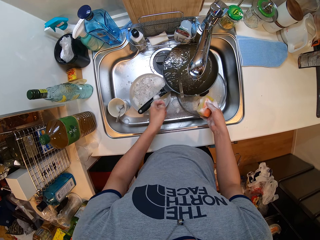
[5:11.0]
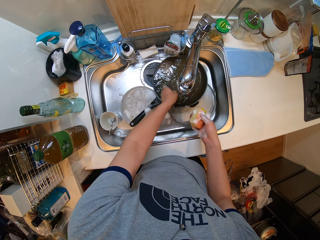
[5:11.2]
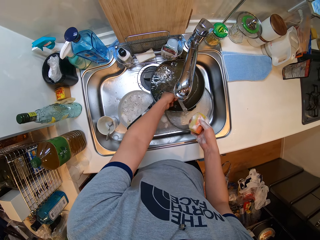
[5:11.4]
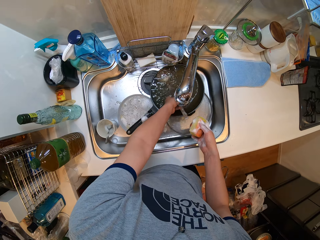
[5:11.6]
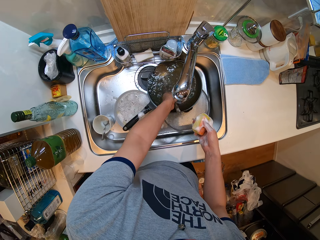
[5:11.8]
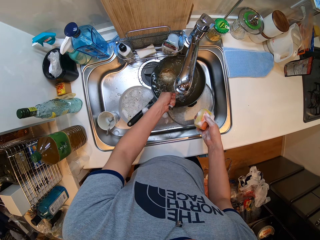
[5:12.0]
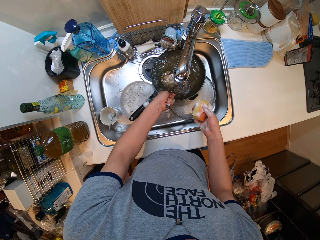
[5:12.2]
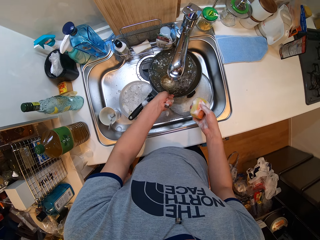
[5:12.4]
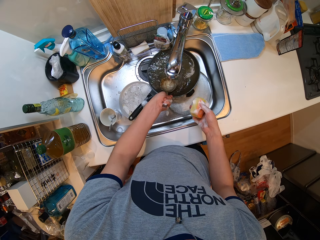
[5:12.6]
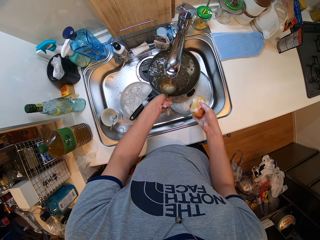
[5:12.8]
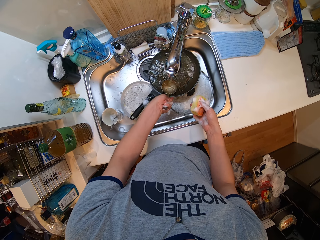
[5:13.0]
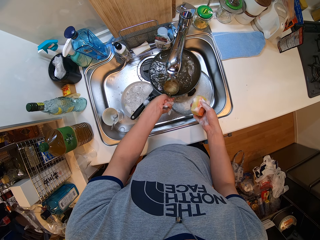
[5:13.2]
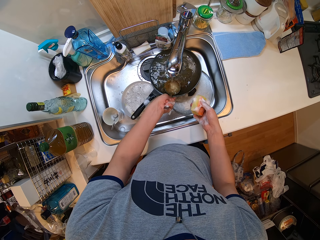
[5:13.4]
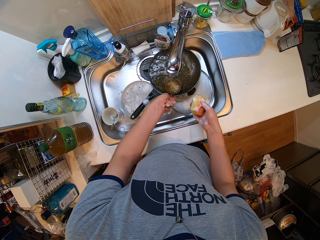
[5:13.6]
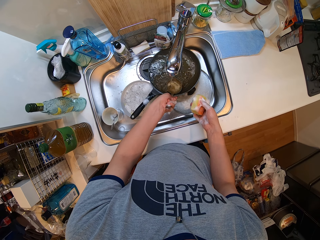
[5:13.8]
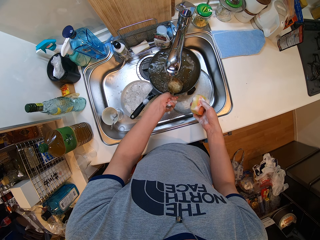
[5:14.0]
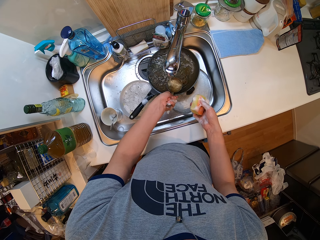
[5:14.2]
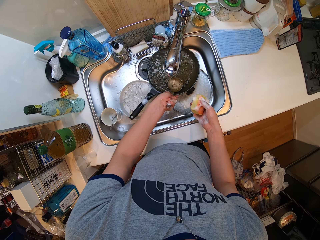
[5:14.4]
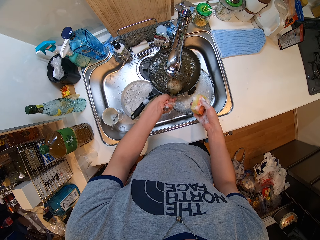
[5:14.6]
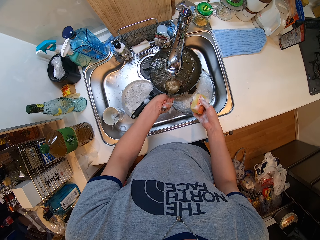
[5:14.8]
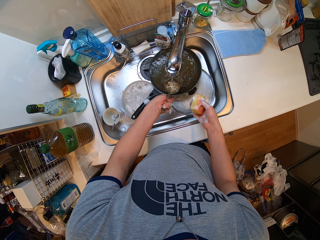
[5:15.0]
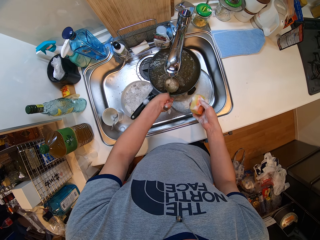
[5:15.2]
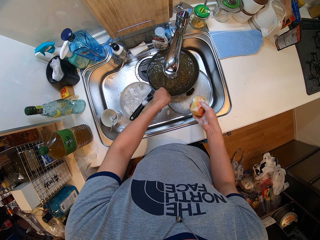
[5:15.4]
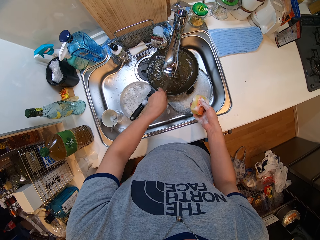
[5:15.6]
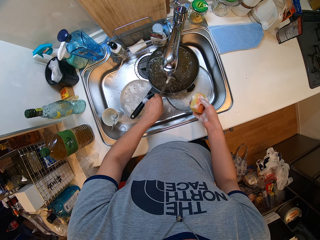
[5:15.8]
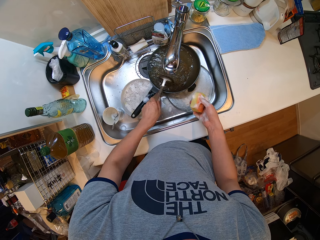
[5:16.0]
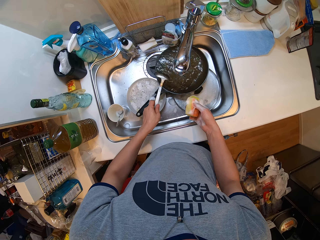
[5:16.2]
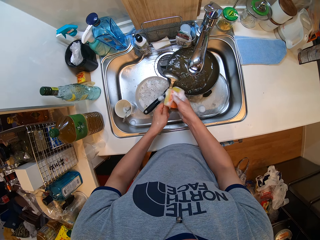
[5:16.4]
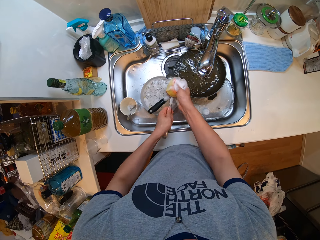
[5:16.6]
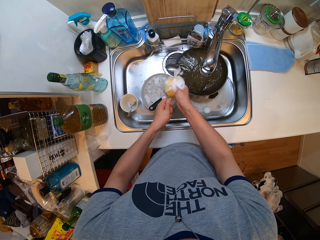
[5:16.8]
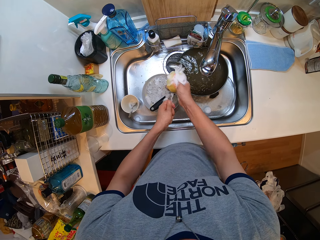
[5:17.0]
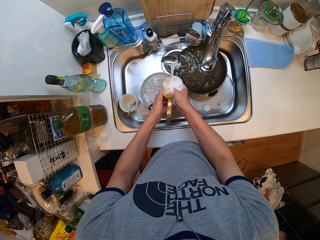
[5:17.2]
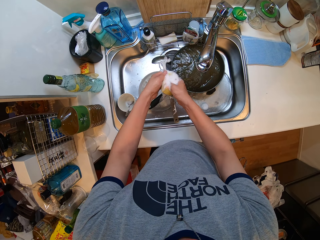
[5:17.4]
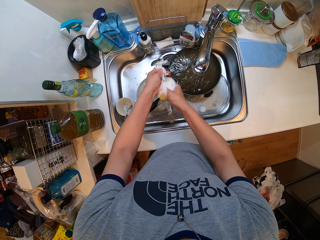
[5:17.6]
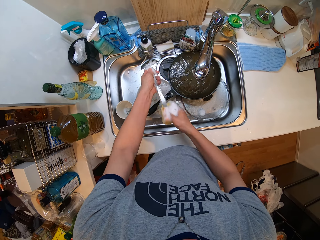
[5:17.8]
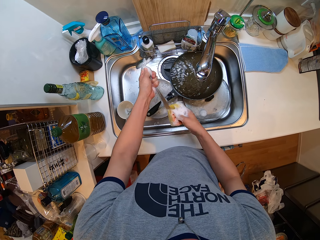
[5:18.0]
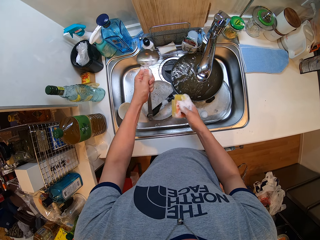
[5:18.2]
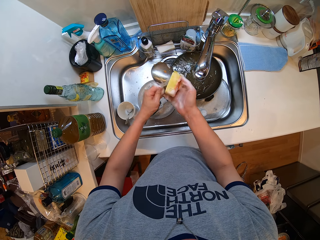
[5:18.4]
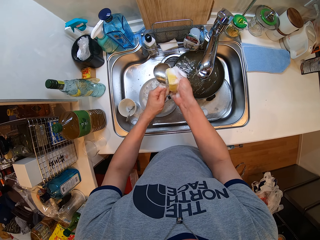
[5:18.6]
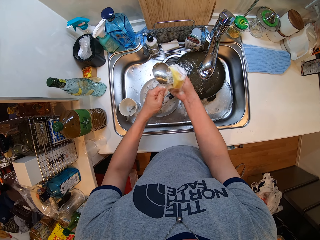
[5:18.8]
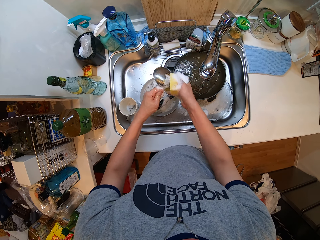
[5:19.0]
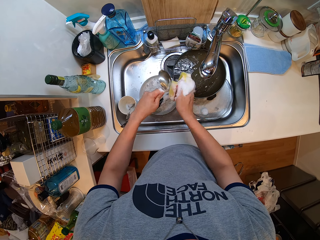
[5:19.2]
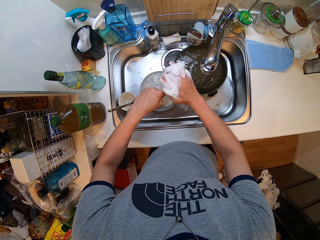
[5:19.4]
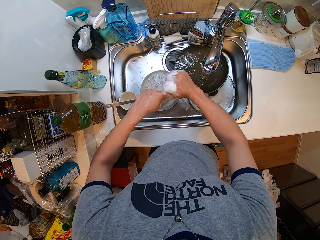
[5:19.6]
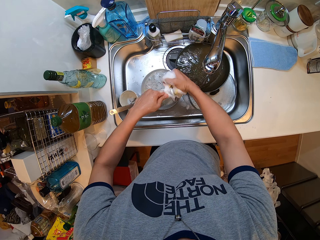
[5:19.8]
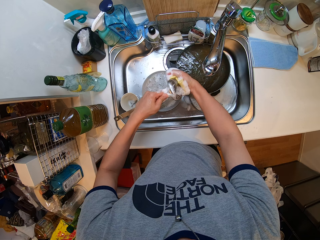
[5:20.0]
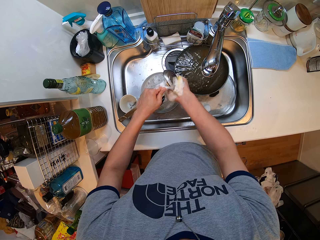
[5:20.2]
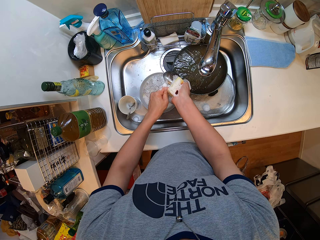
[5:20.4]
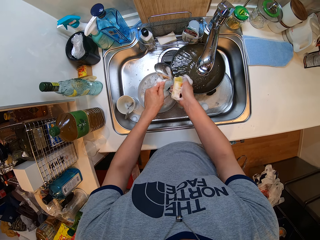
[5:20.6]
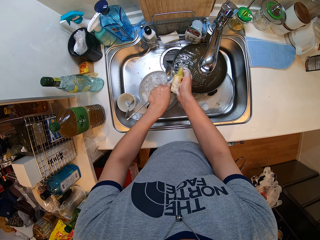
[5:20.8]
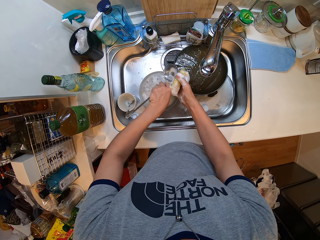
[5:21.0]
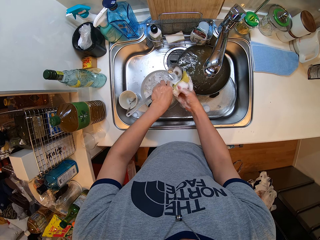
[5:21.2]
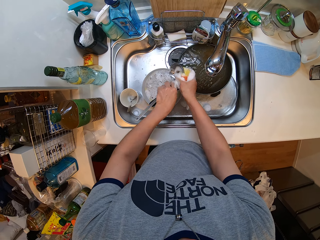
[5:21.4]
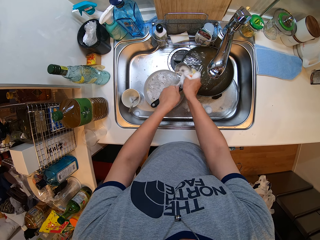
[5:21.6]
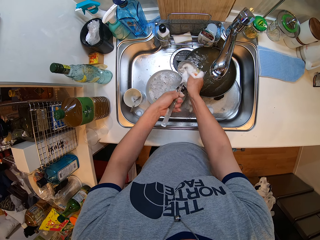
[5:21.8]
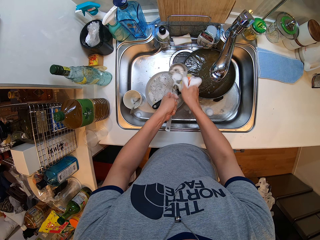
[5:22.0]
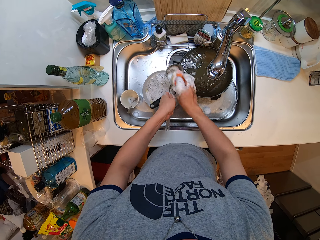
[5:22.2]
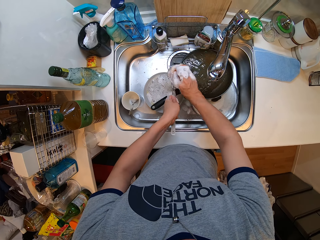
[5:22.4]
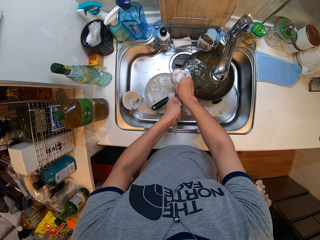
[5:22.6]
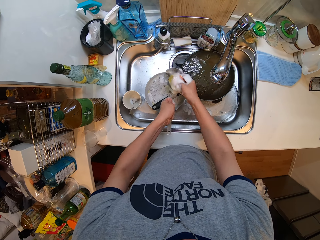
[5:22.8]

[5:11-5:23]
The camera wearer puts the table spoon inside a cup. They hold a gravy ladle. They wash the gravy ladle with a sponge.

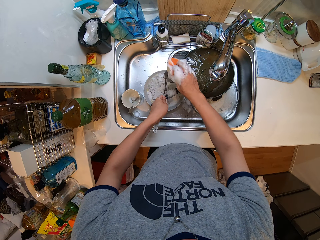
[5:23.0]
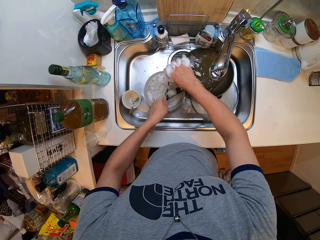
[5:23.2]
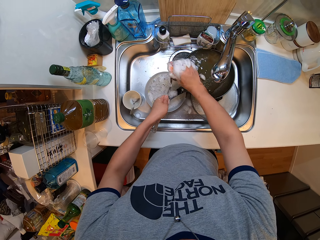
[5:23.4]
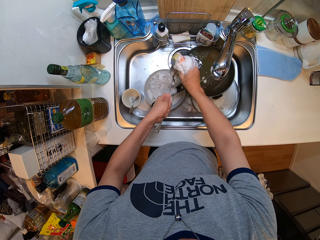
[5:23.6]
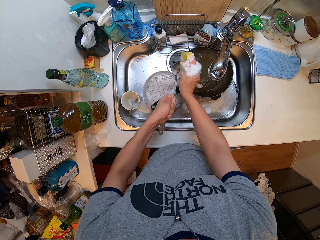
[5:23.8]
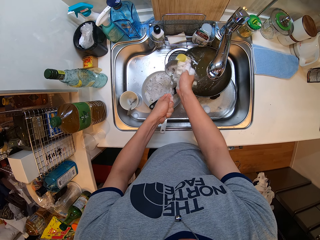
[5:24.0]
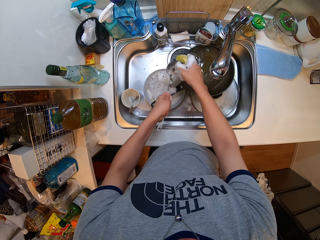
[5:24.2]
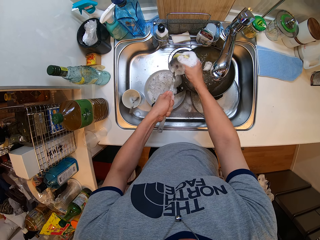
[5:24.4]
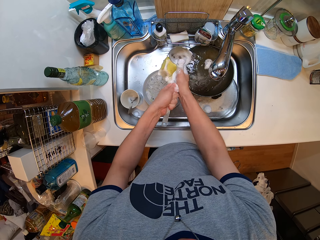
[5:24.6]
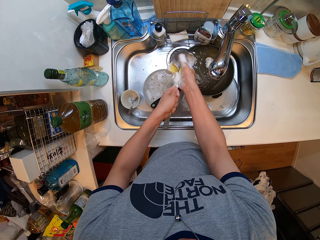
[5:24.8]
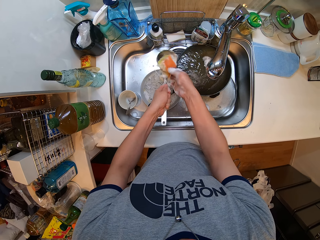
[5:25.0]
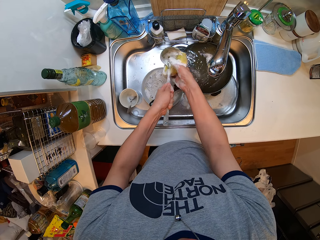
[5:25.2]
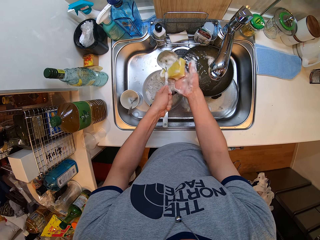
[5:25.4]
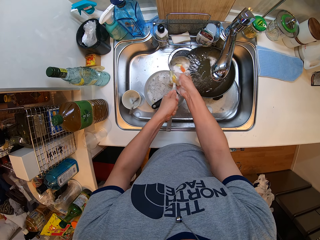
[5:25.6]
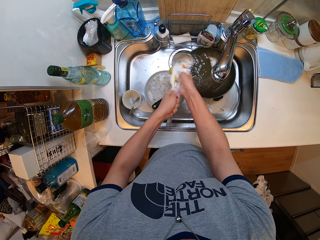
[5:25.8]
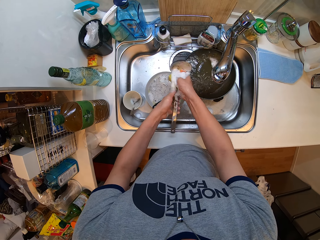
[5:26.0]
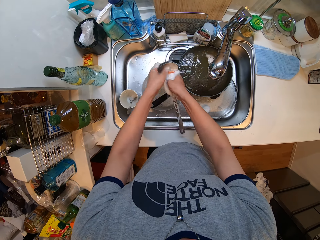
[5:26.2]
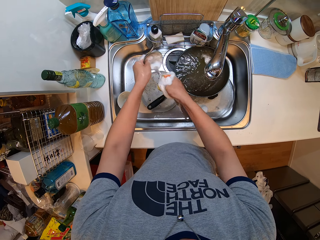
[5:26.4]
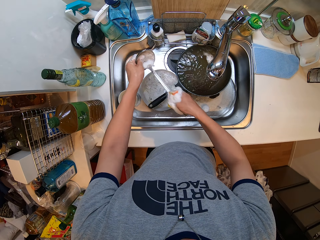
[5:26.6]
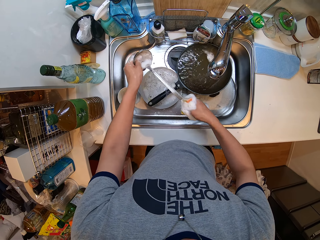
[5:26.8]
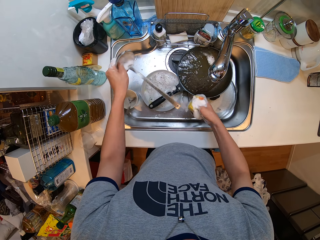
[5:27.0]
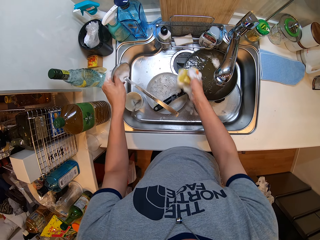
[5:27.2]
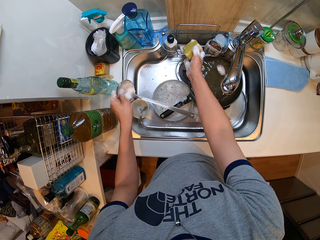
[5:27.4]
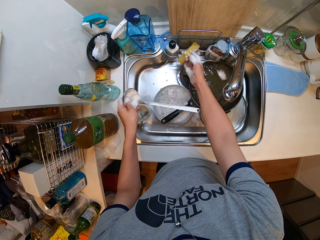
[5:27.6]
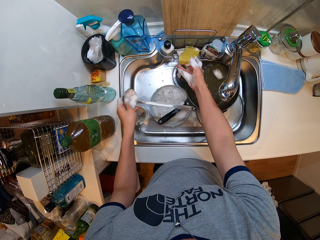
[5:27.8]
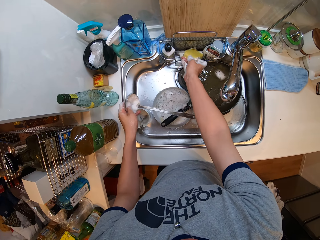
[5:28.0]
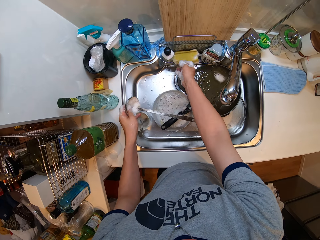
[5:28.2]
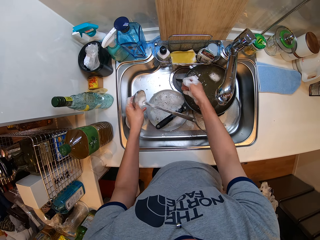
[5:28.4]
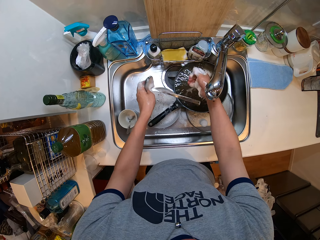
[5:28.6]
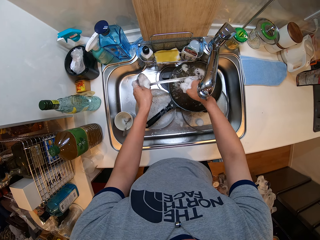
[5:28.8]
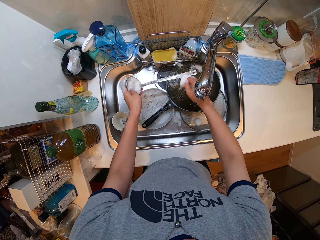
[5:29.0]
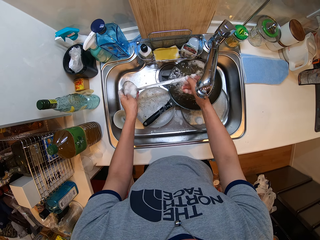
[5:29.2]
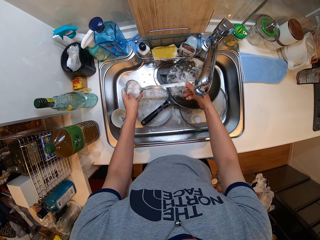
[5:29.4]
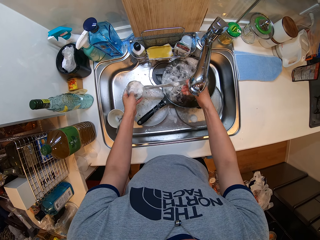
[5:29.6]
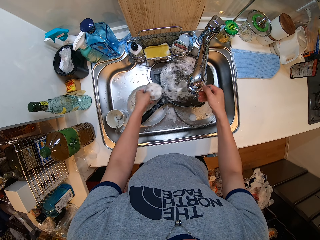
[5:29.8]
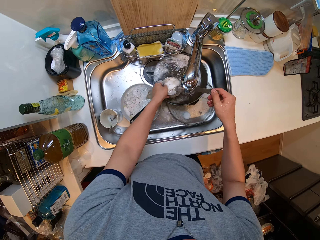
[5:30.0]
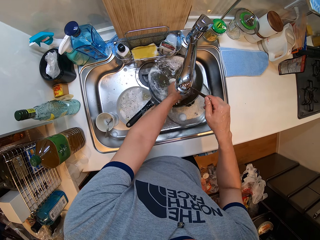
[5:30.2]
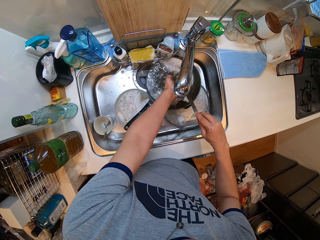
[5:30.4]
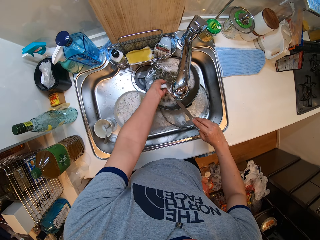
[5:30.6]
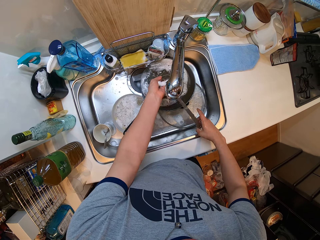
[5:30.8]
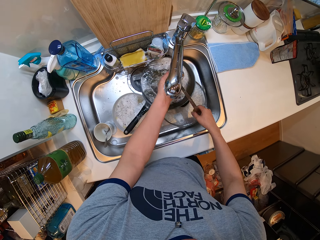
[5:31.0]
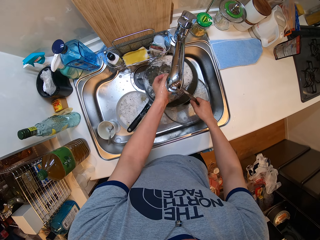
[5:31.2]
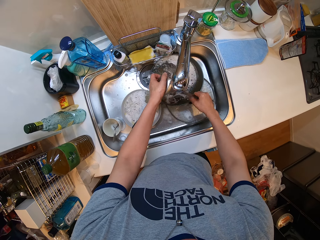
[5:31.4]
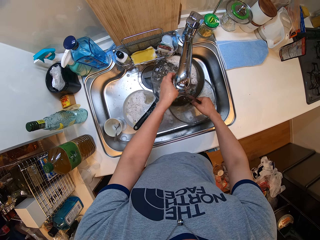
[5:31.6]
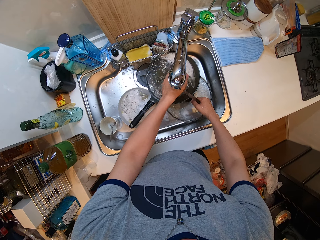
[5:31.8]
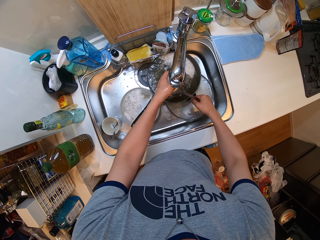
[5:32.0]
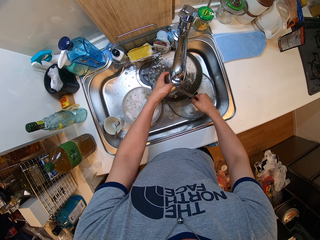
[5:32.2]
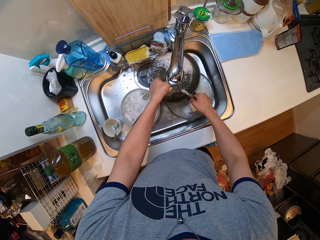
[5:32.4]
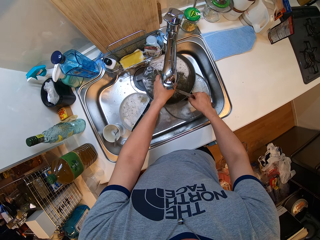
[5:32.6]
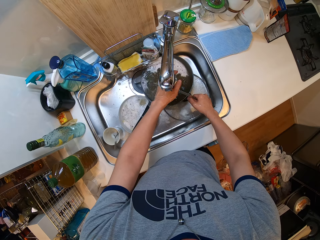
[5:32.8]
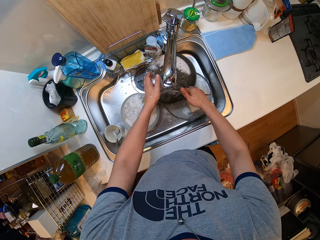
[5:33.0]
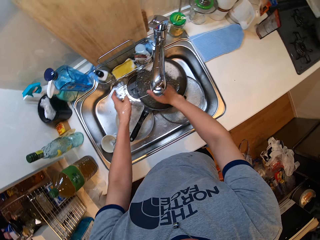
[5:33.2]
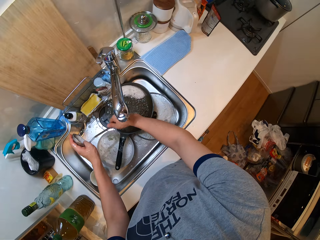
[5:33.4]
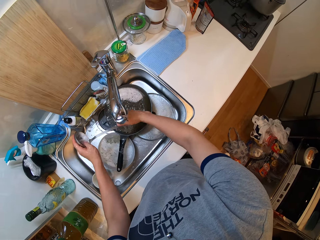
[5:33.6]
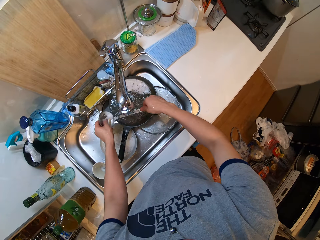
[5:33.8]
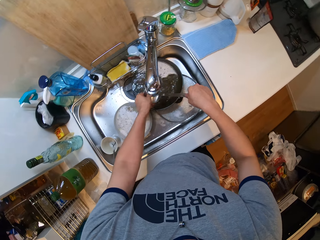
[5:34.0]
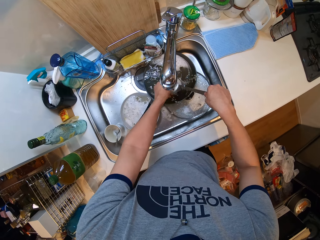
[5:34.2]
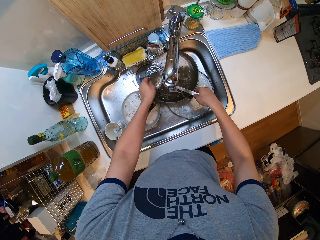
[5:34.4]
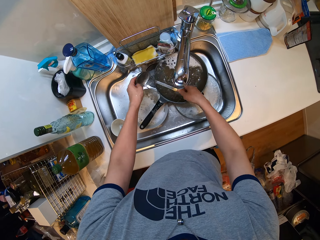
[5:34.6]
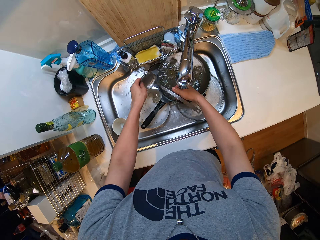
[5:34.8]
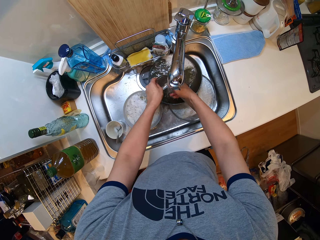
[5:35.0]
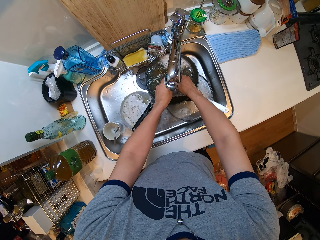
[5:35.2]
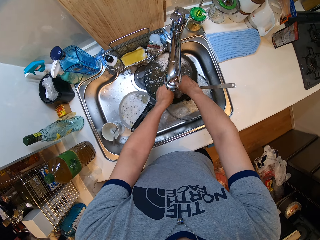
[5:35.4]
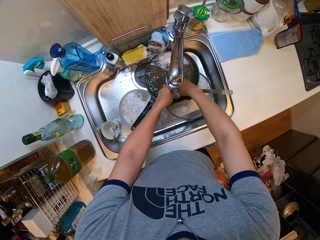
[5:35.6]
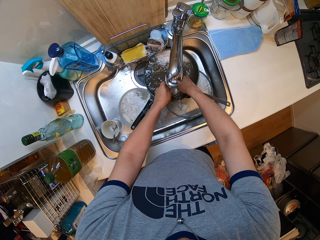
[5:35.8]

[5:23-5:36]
The camera wearer puts the sponge on a sink storage holder. They rinse the gravy ladle with water.
